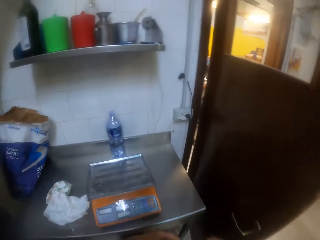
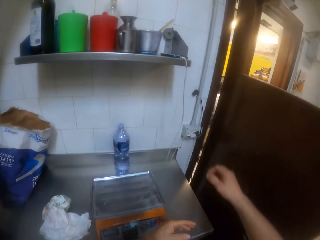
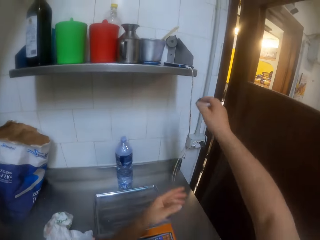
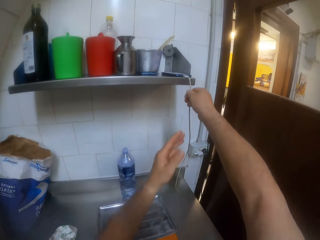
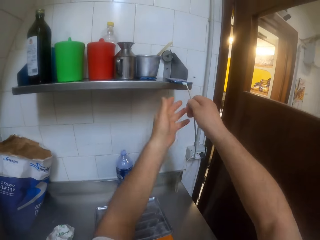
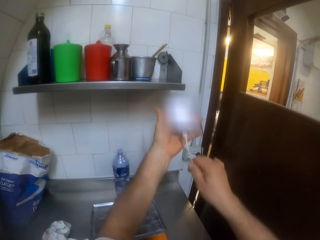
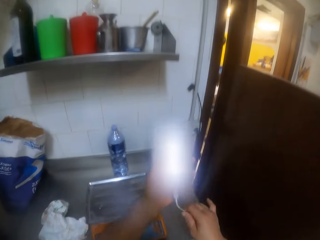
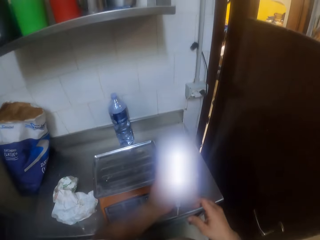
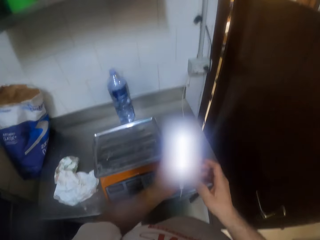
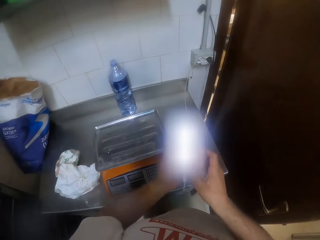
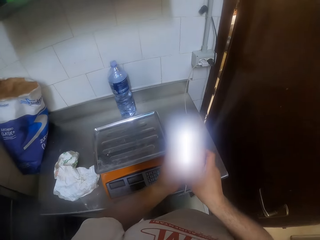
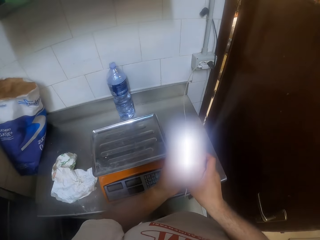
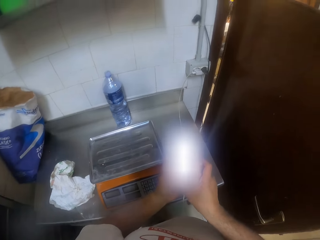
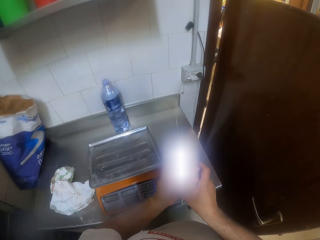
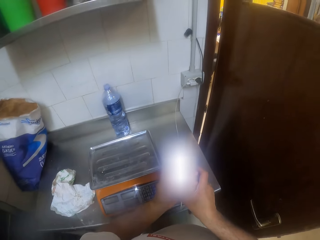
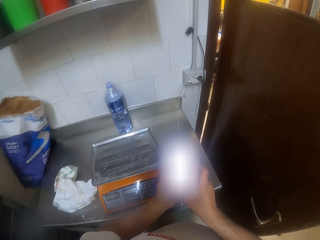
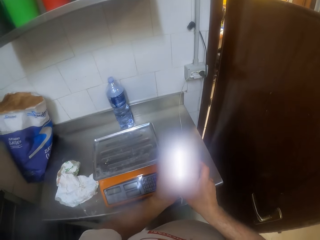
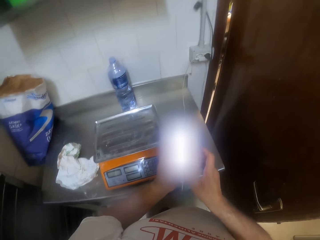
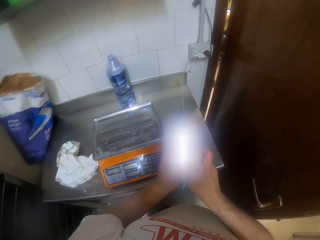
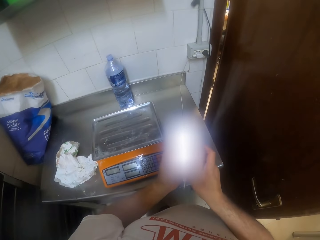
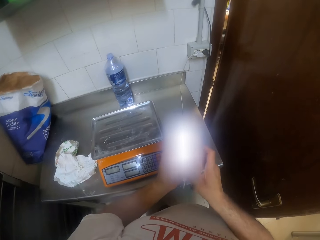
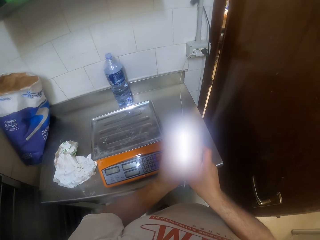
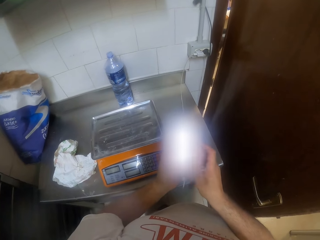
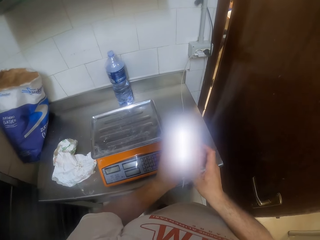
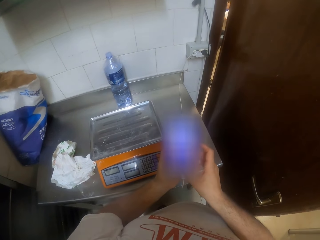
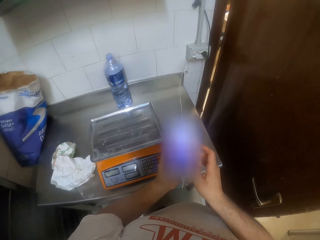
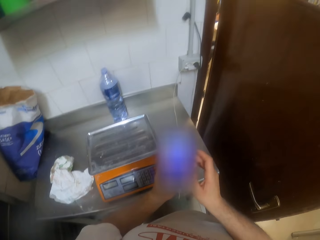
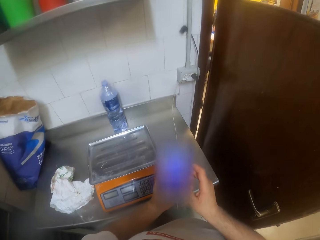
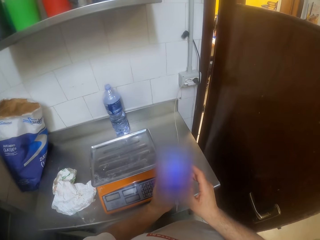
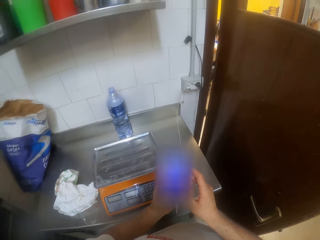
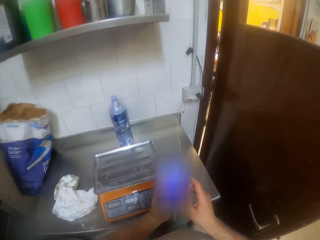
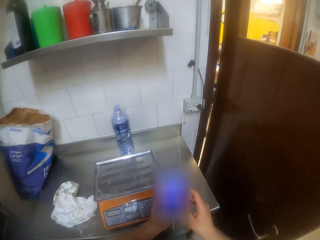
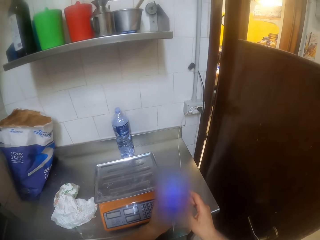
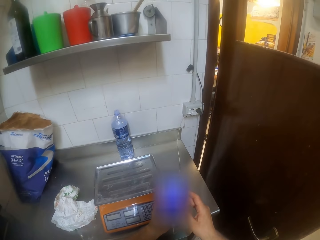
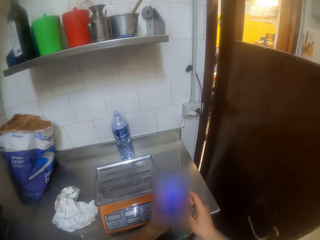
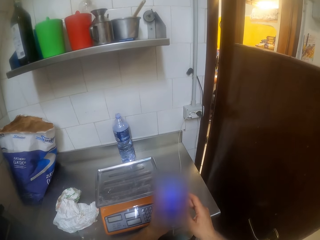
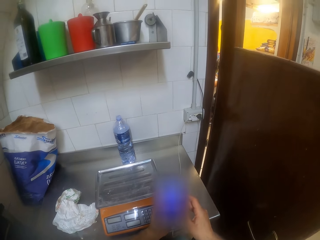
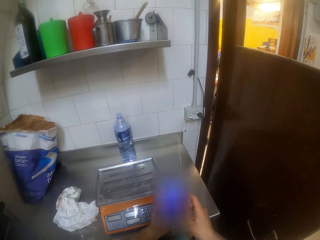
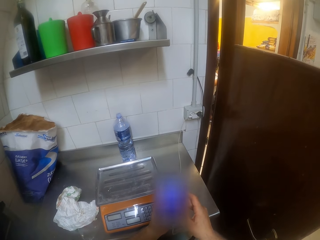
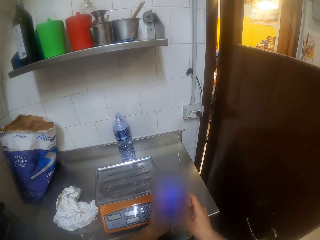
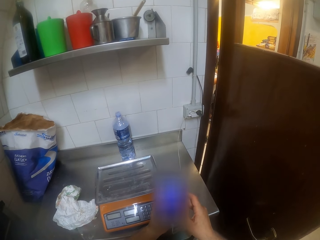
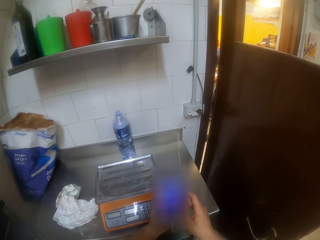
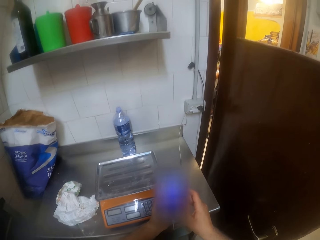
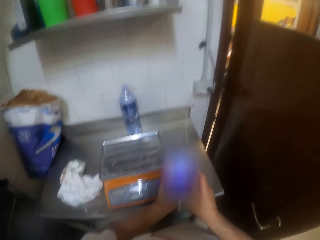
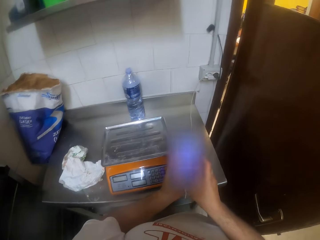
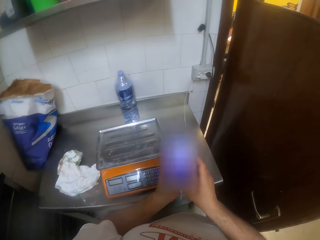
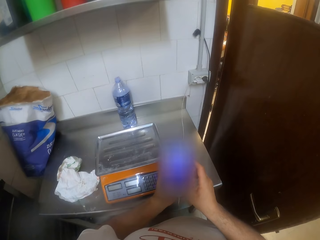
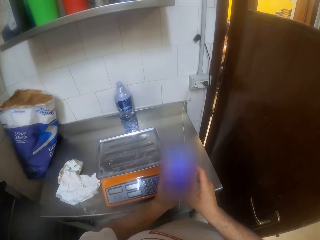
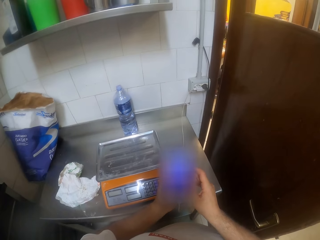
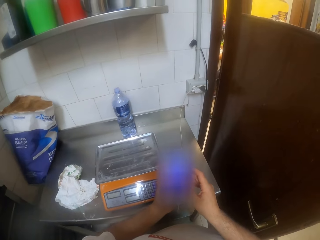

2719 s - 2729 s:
The camera wearer pulls a cord together with his phone on a shelf with his right hand. He holds the phone in his left hand. He picks up the phone. He operates the phone in his left hand with his right hand.

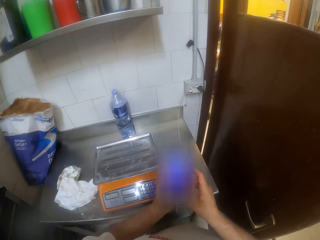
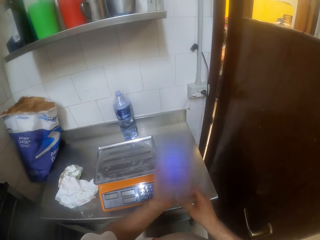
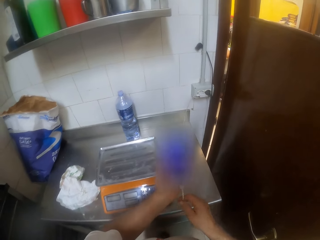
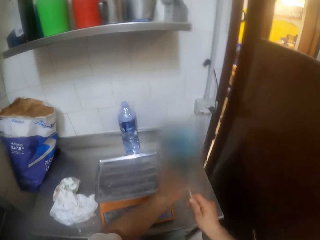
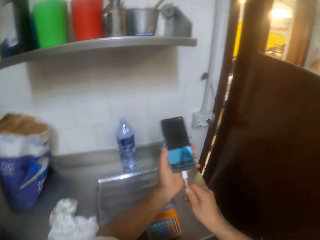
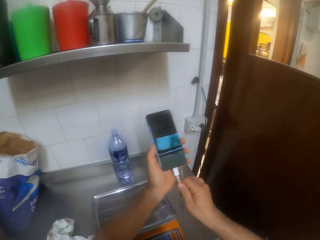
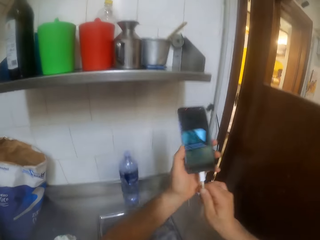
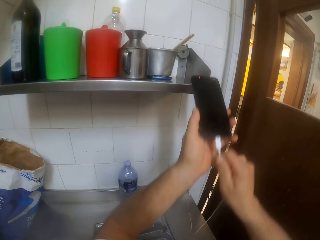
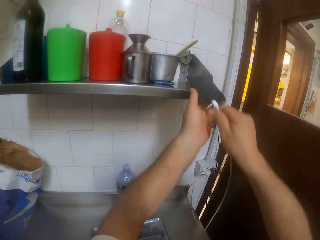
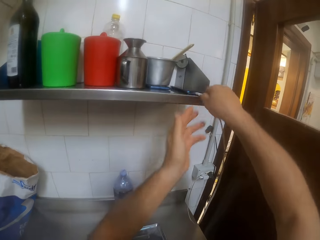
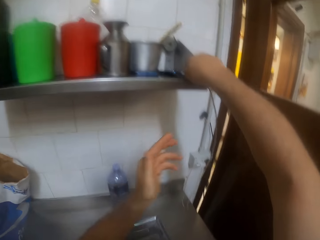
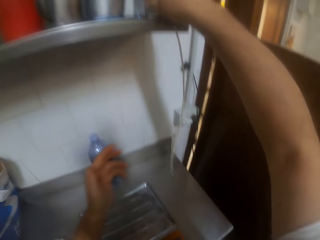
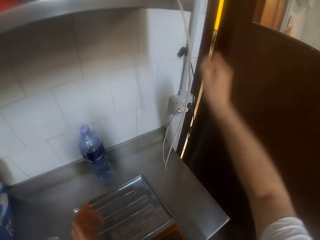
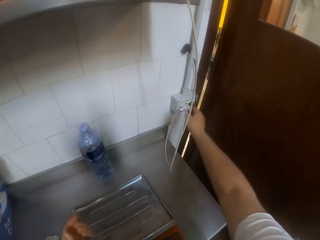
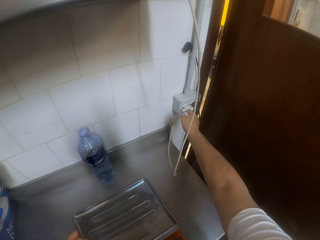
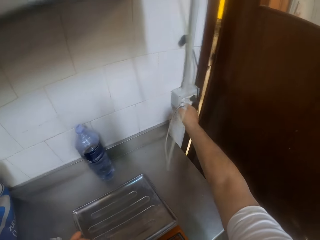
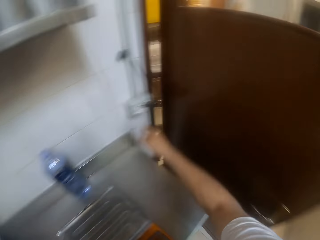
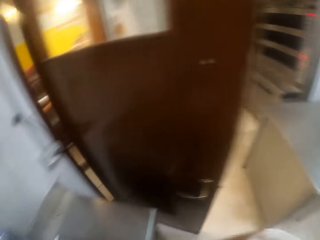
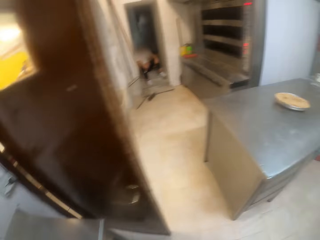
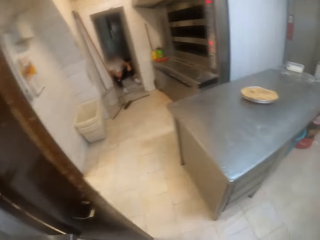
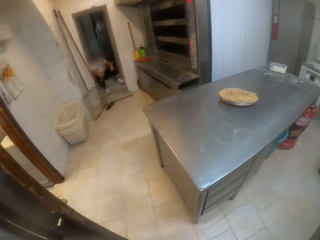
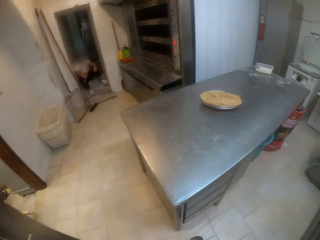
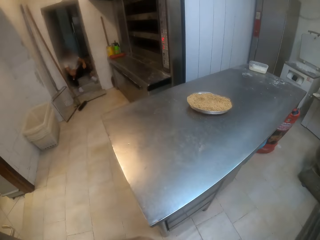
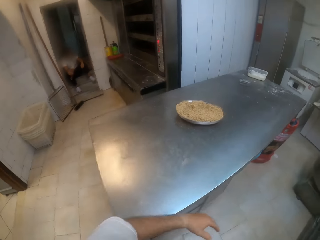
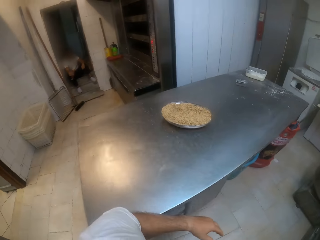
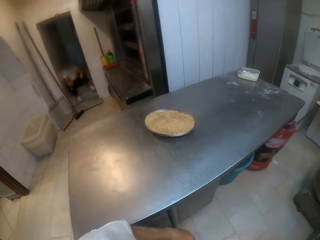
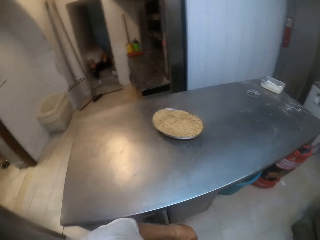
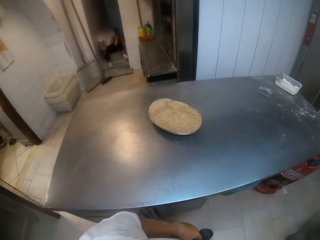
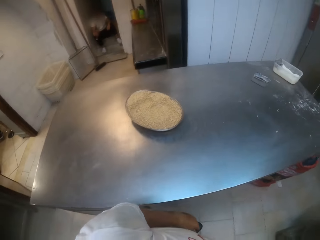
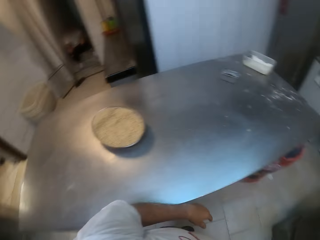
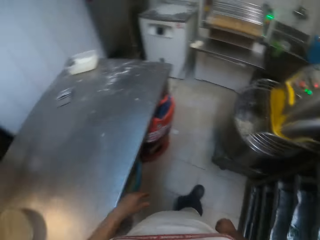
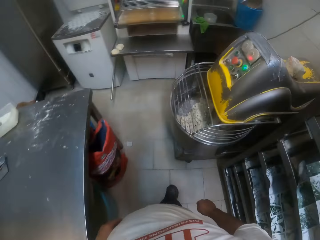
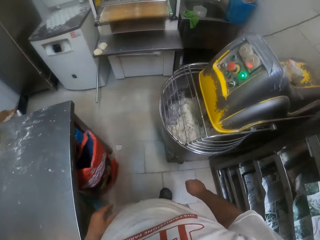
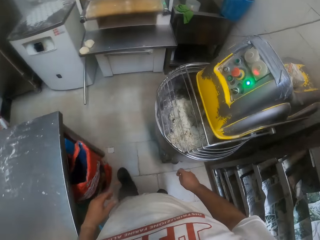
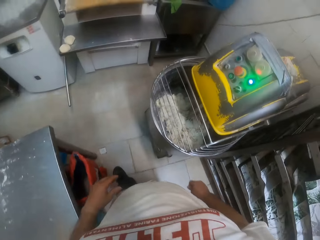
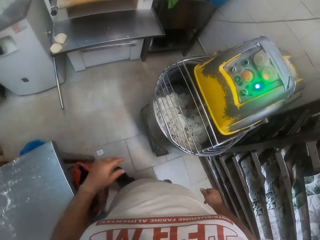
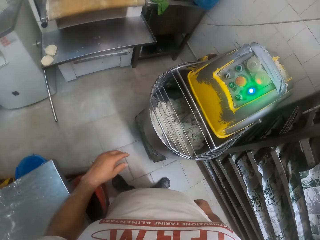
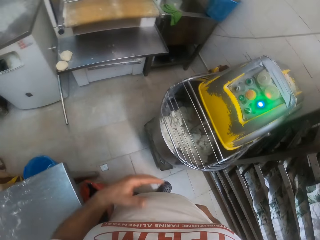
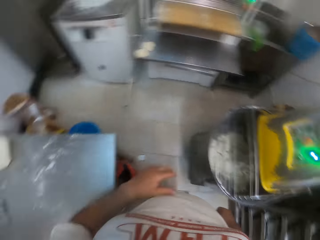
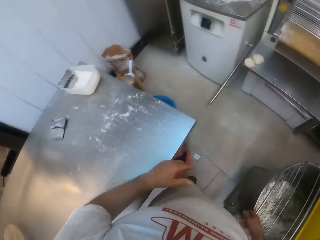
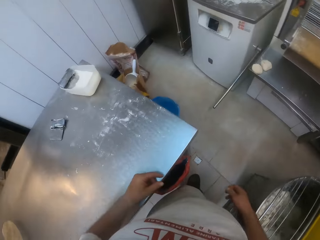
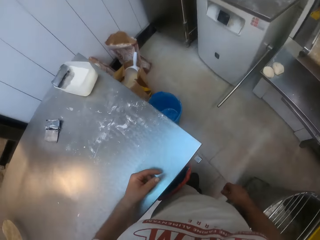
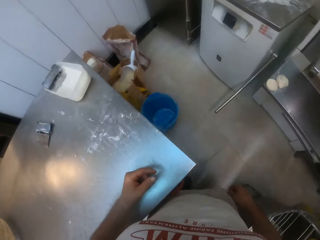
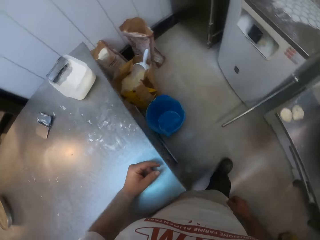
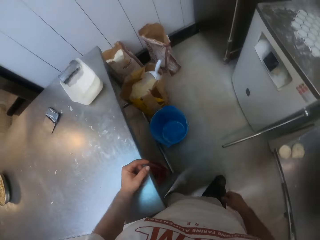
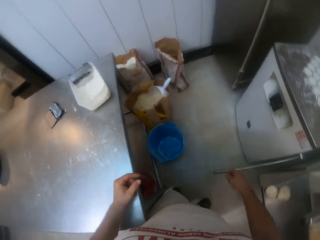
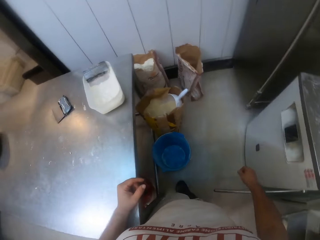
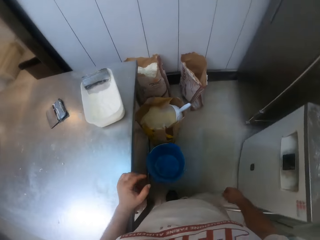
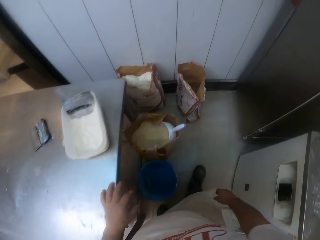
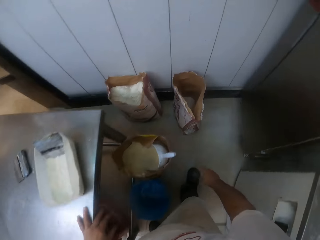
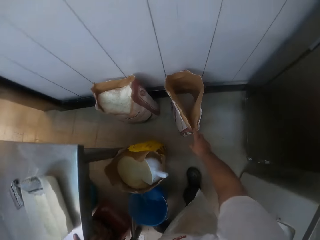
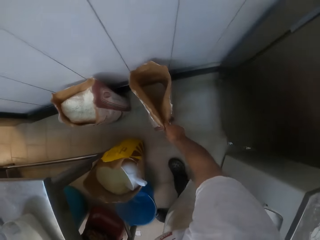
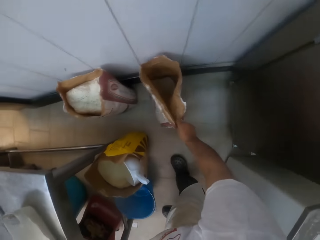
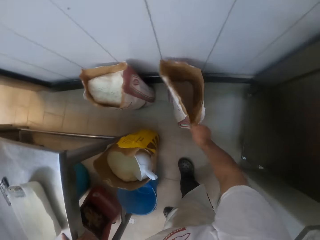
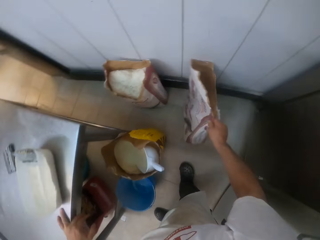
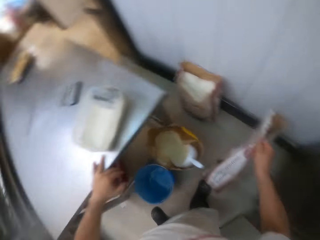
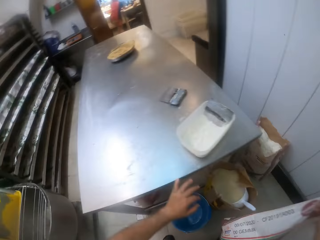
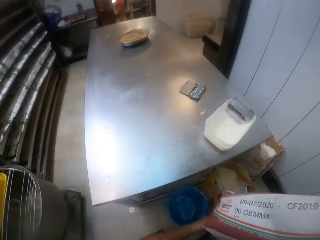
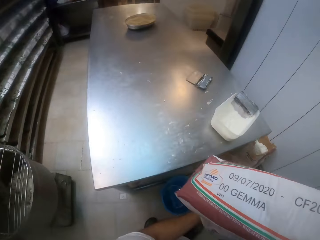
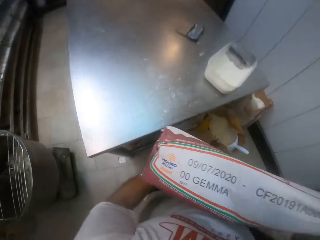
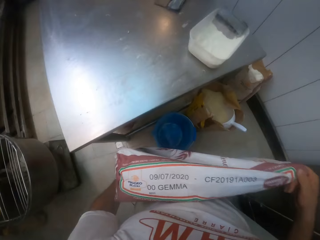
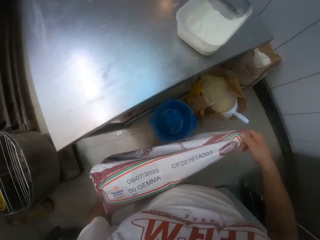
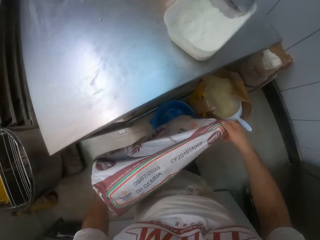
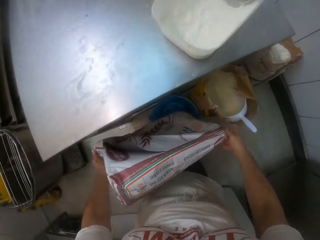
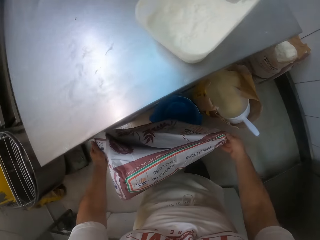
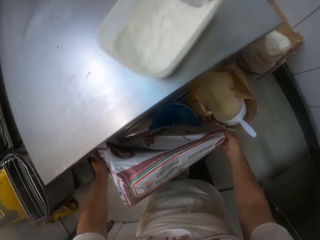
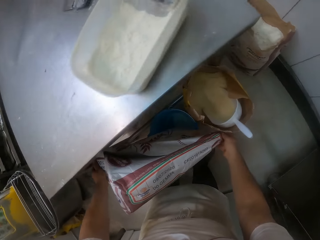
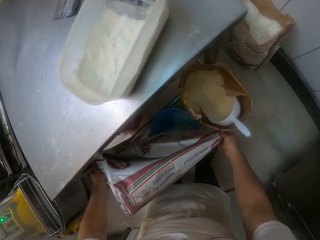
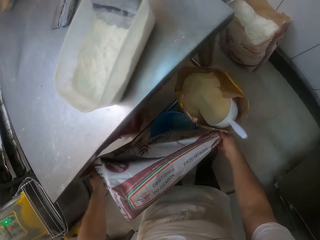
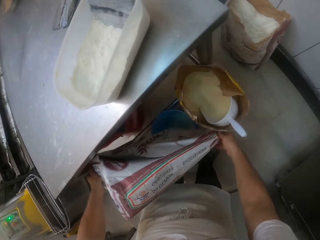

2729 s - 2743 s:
The camera wearer lifts the phone. He places the phone on a shelf with both hands. He touches a charger with his right hand. He looks around and walks around. He carries a bag of flour from the ground with his right hand. He touches the sack. He lifts the sack. He pours flour from the bag of flour into a bucket on the floor with both hands.
